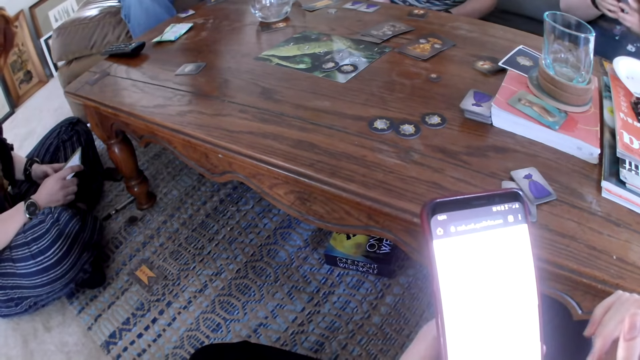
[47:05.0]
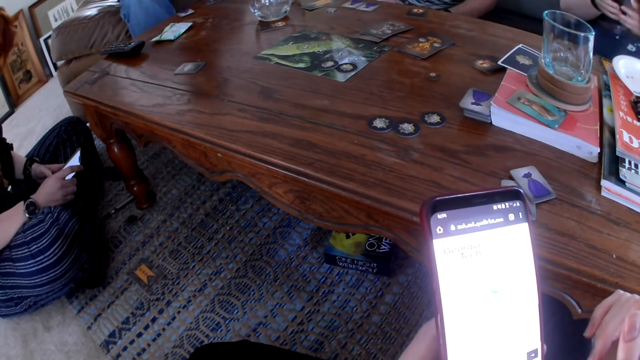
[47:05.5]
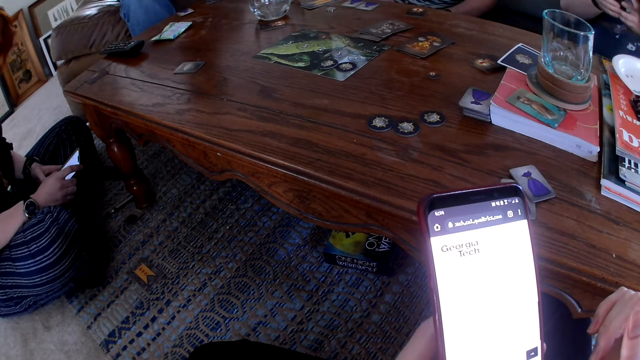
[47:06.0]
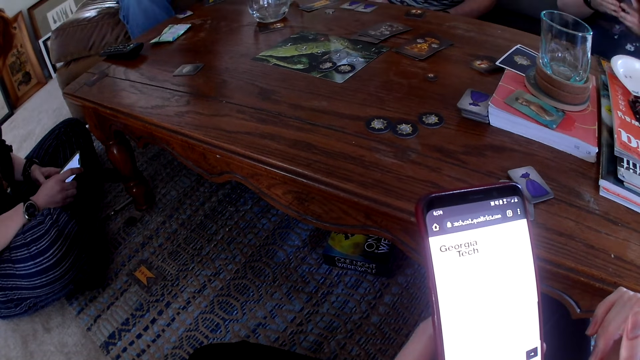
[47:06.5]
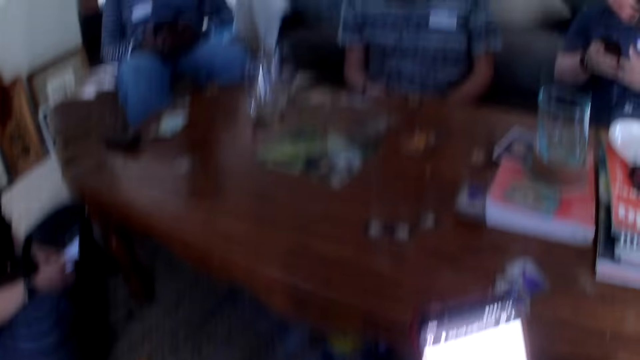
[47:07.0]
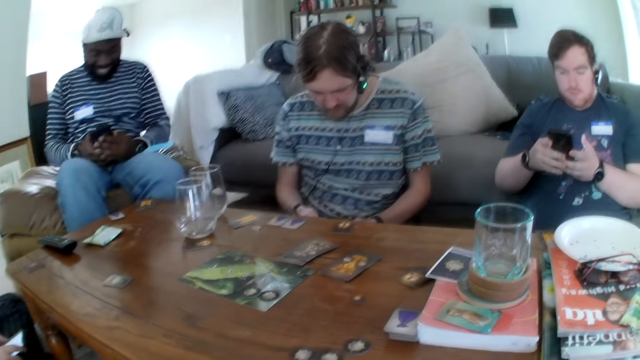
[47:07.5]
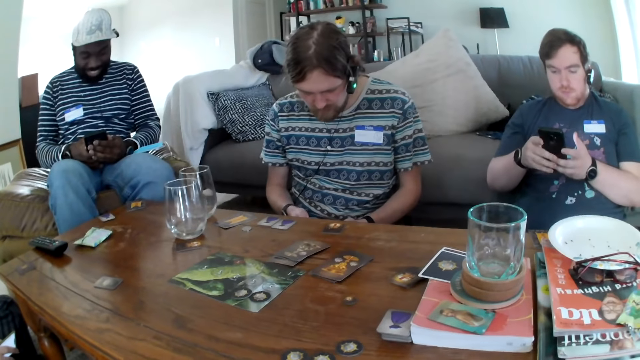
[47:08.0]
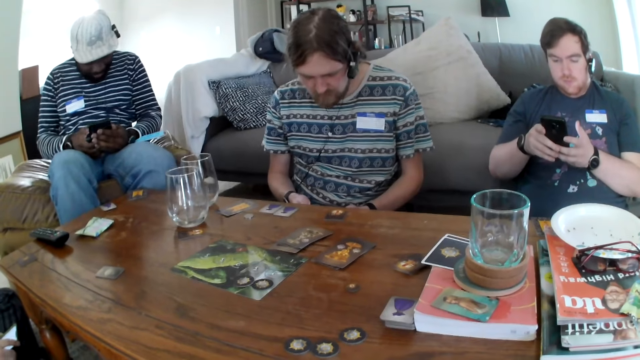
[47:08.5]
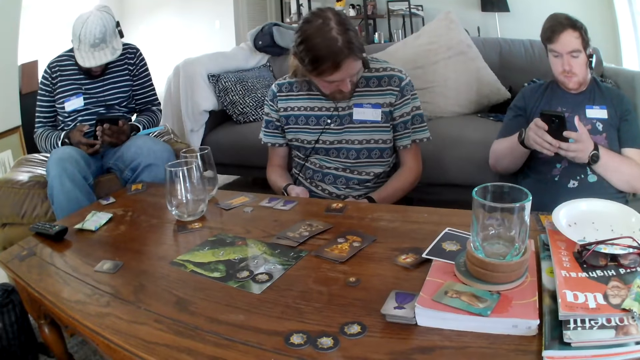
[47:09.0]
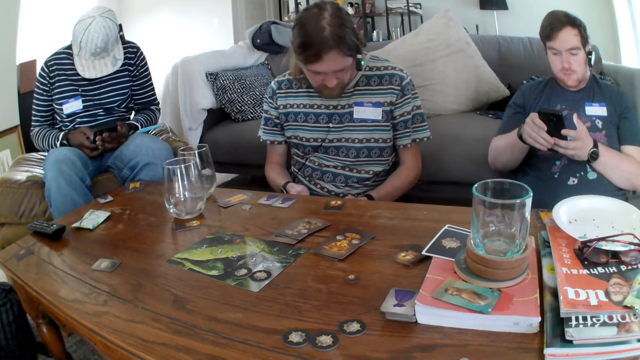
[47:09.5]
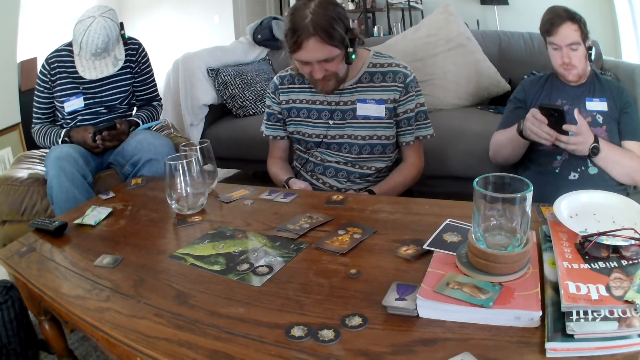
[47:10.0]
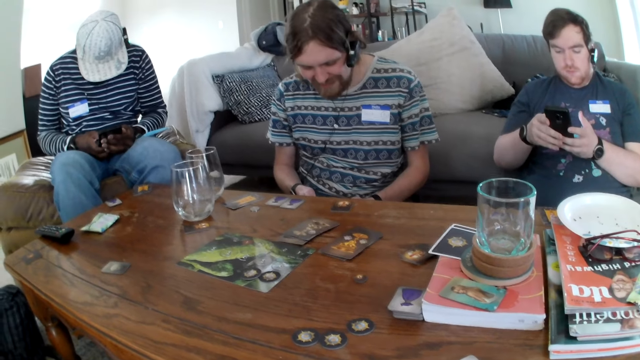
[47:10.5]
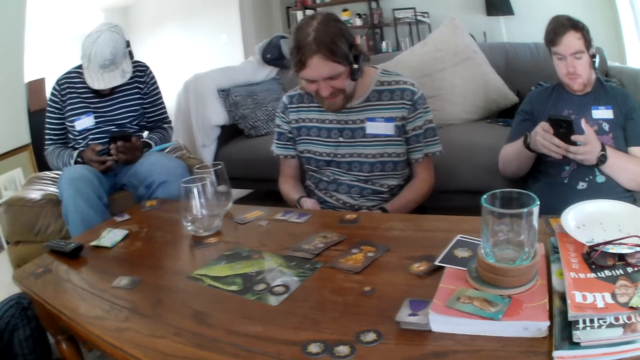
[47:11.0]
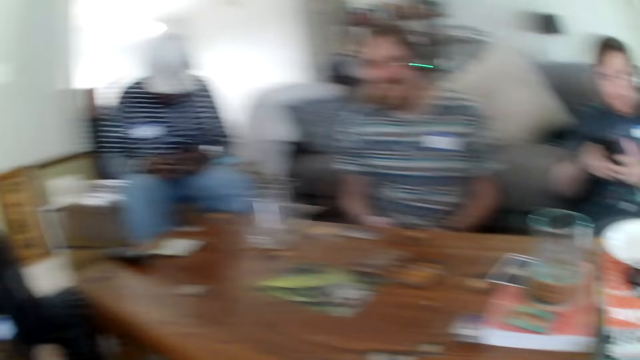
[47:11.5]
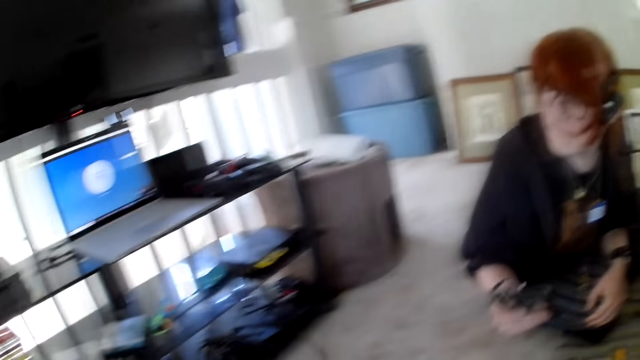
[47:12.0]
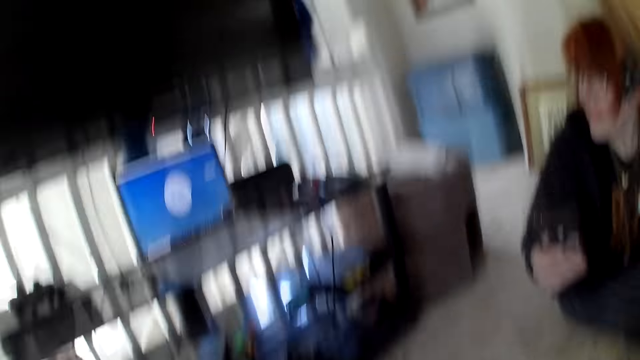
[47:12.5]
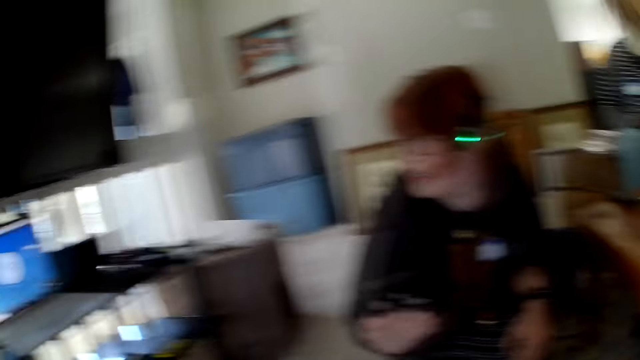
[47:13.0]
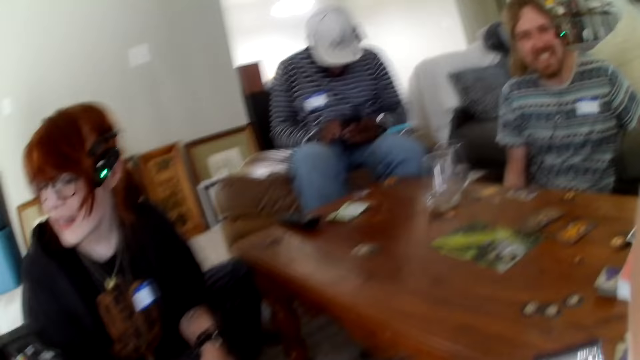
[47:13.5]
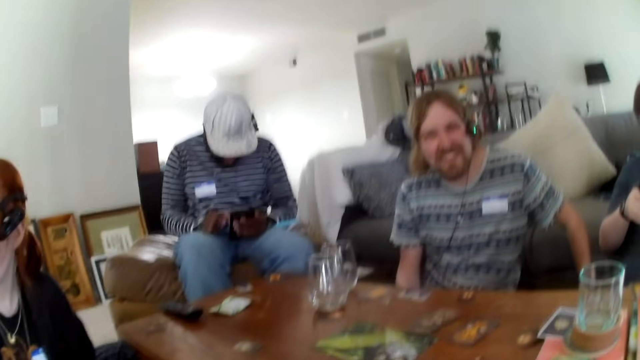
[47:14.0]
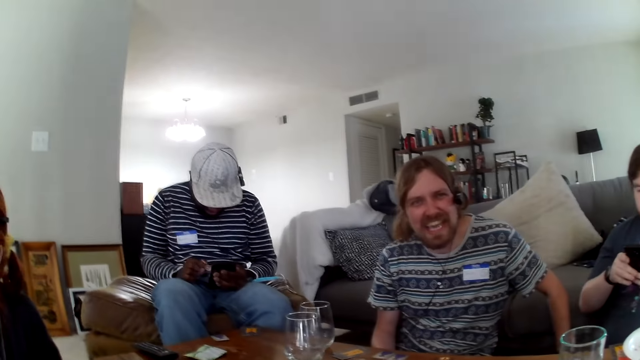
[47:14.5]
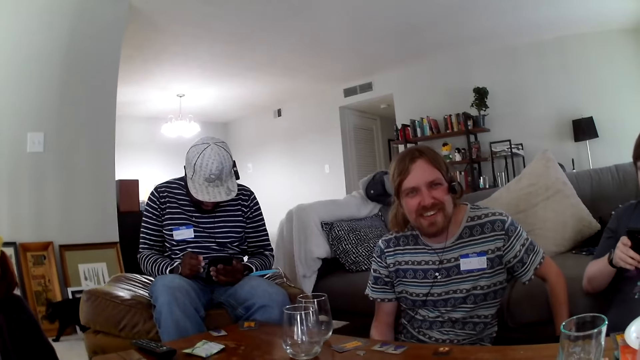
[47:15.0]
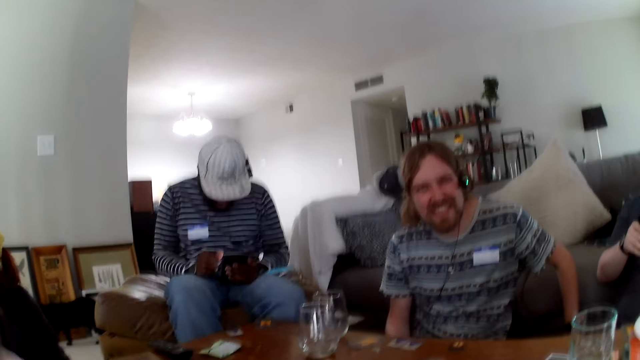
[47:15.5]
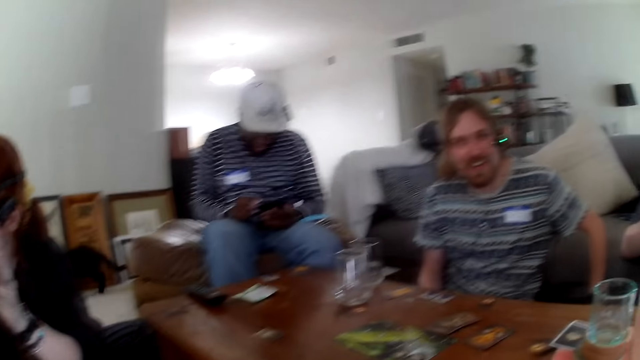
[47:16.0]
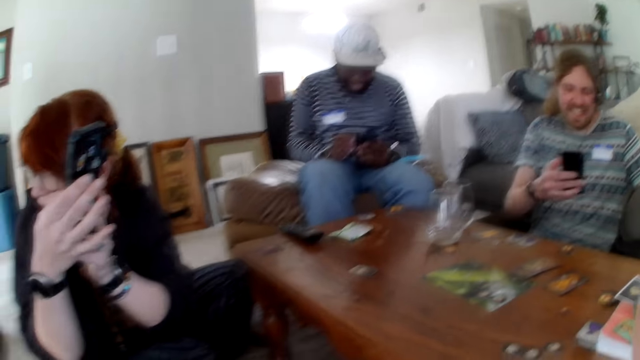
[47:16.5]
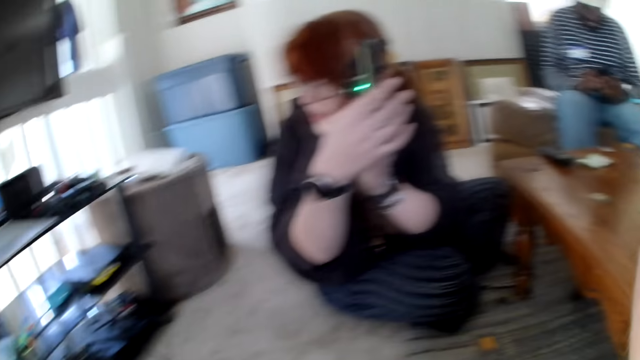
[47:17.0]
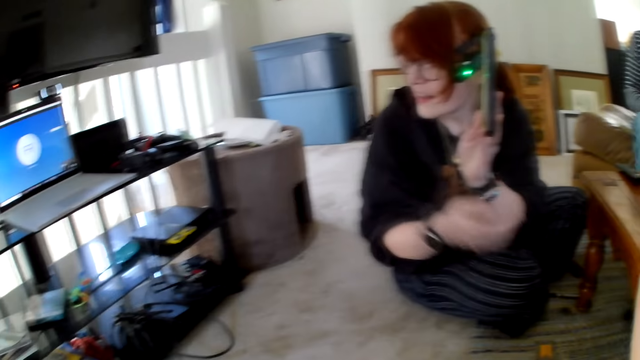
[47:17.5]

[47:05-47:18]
A person scrolls a phone. Another person scrolls a phone. The camera wearer talks to them. Another person scrolls a phone.

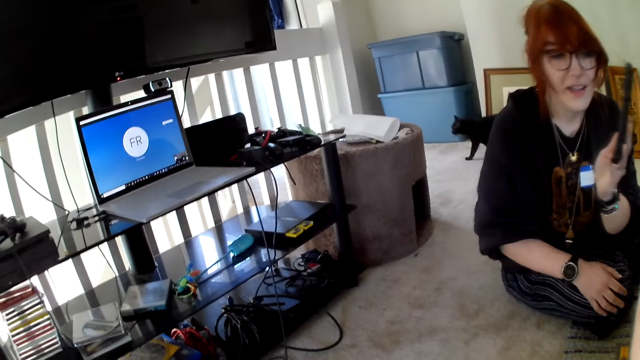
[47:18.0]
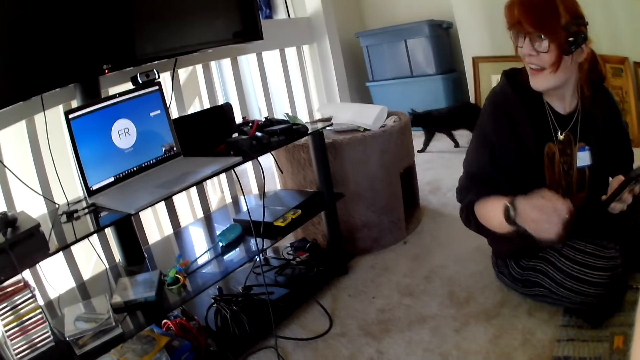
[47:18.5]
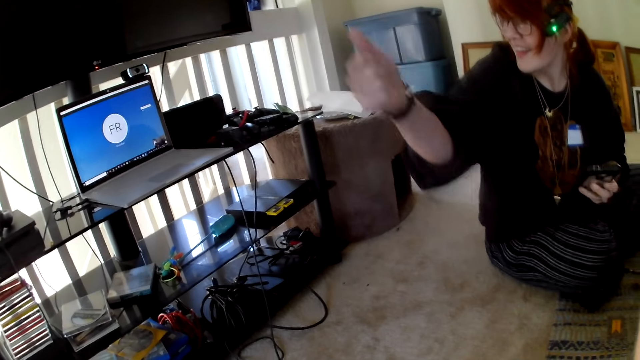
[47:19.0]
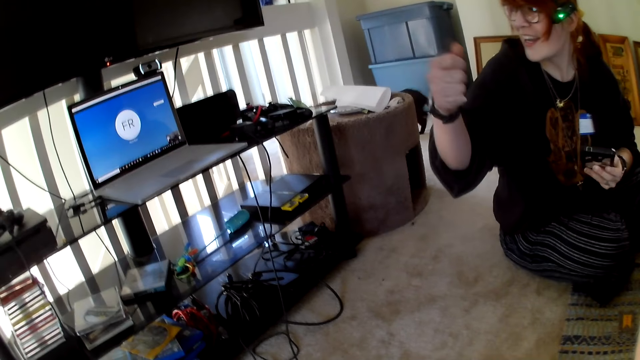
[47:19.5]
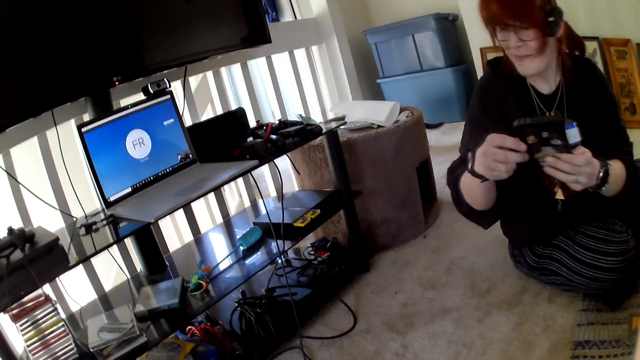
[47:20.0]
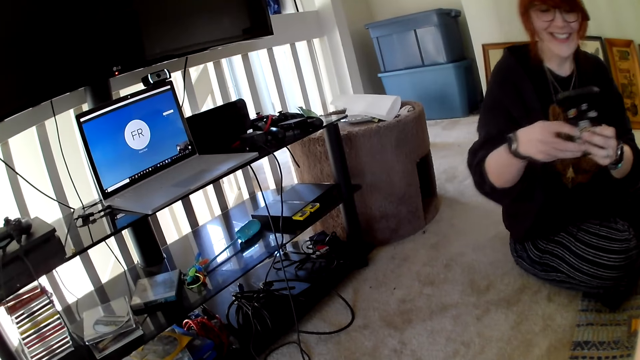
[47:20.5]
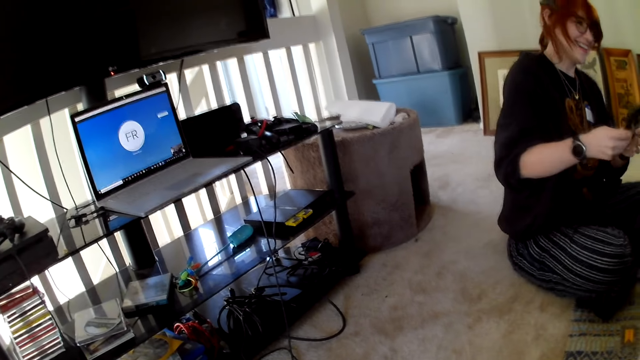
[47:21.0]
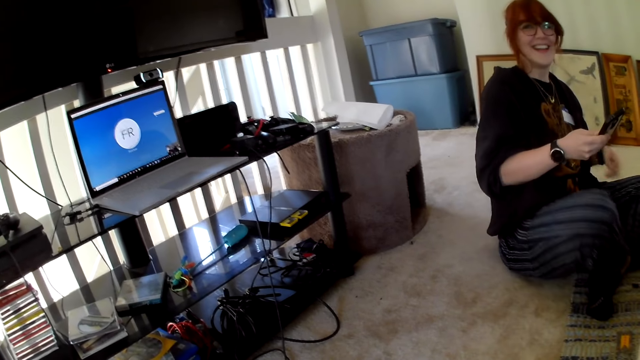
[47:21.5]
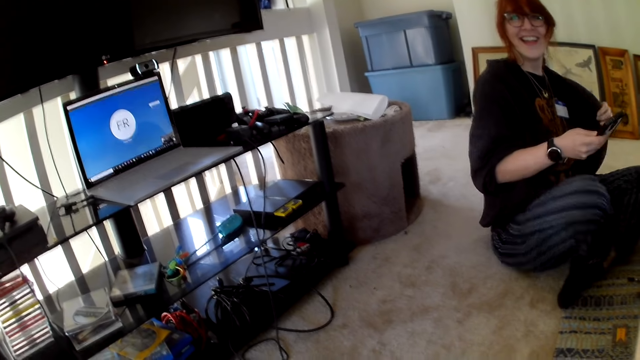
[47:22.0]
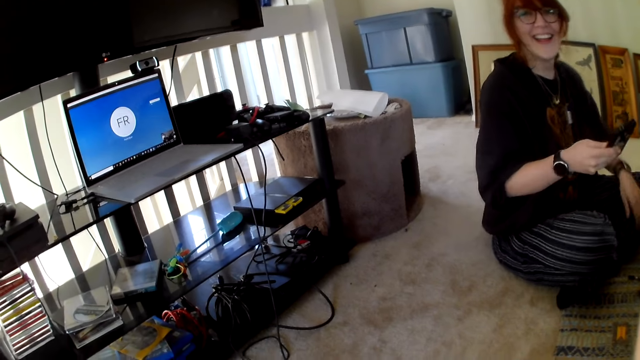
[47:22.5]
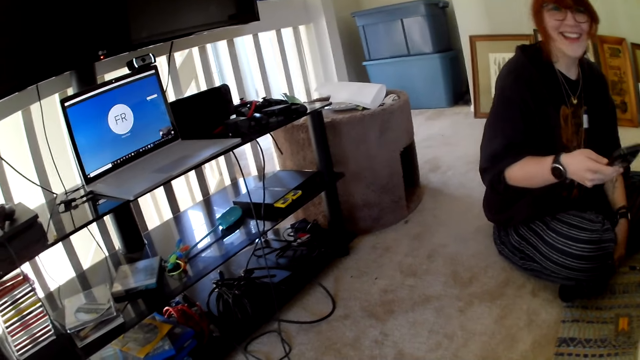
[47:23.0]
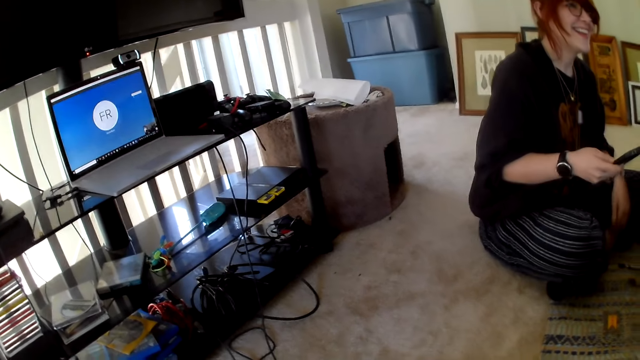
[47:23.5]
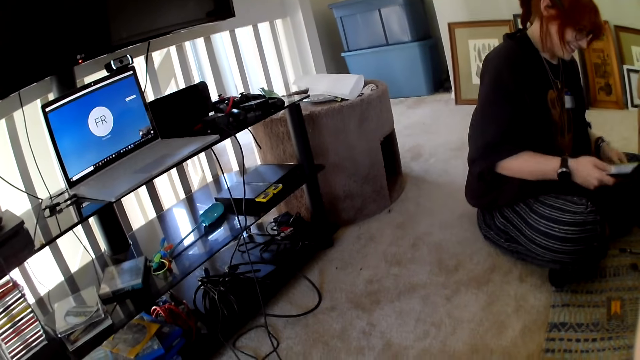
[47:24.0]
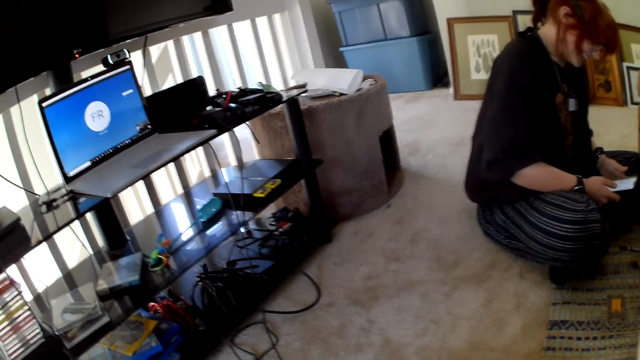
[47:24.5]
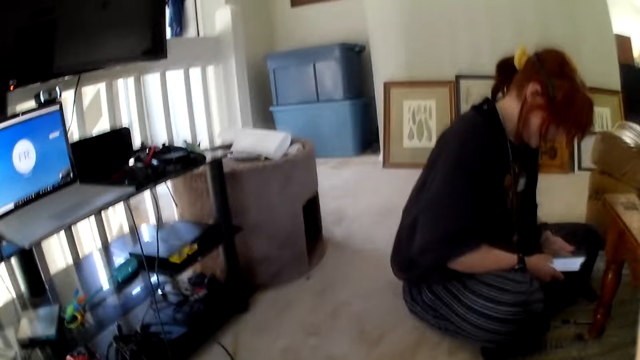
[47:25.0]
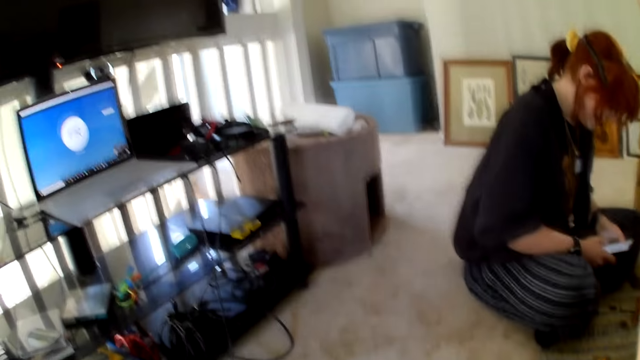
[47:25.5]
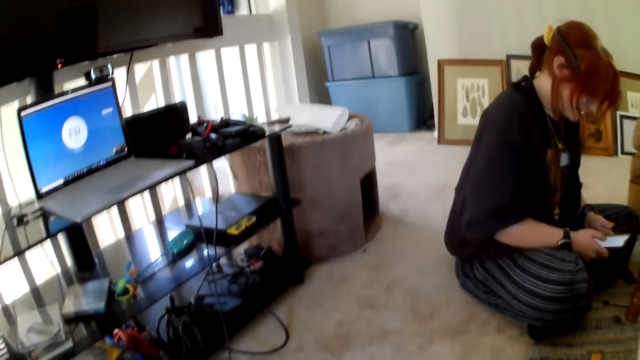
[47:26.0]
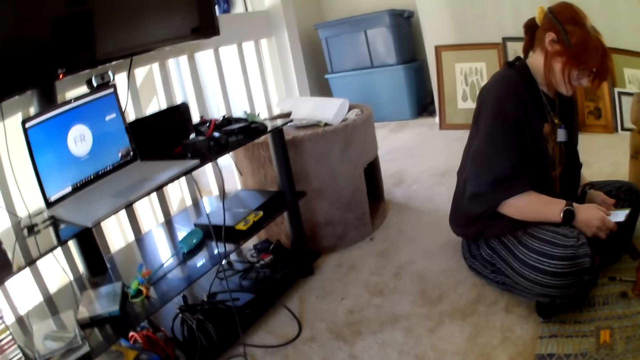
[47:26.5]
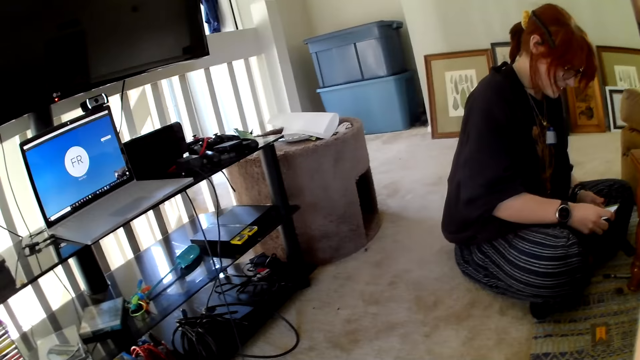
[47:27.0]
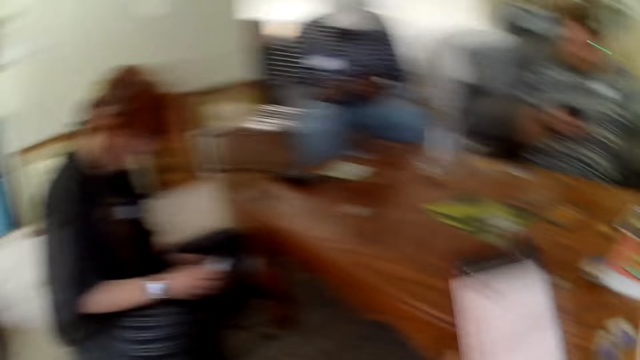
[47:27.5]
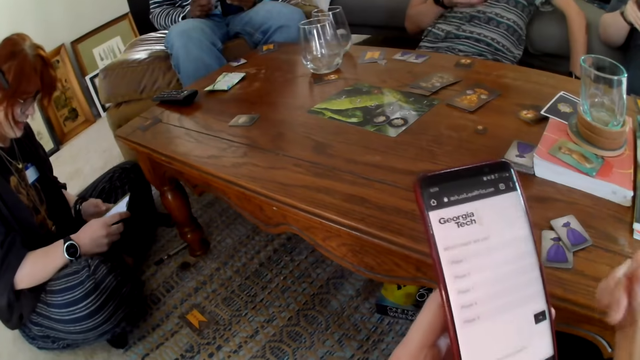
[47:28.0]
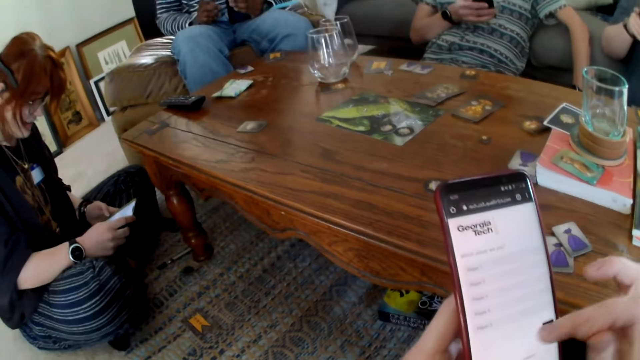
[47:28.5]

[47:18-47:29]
A person raises a phone and scrolls the phone. The camera wearer talks to the laptop.
